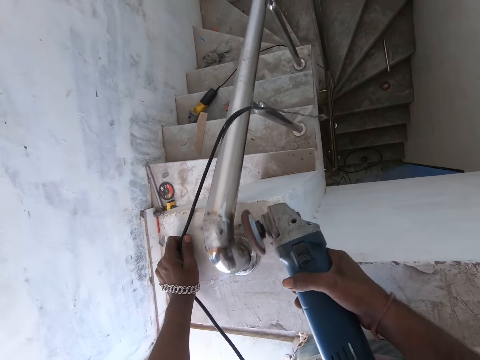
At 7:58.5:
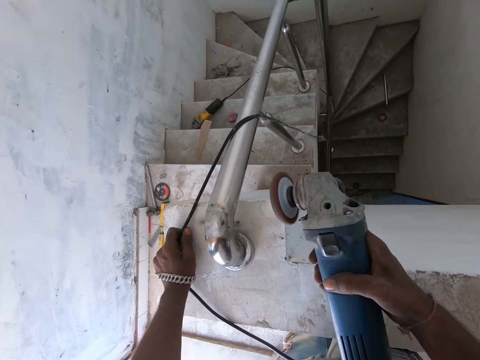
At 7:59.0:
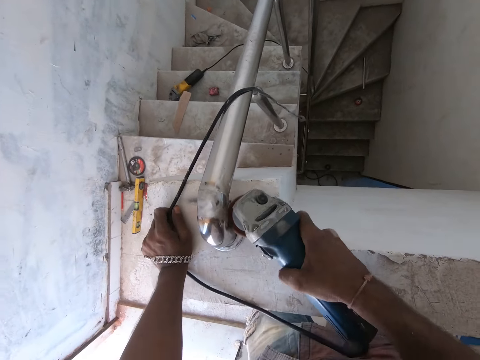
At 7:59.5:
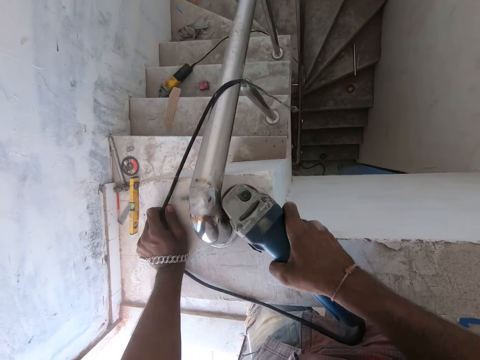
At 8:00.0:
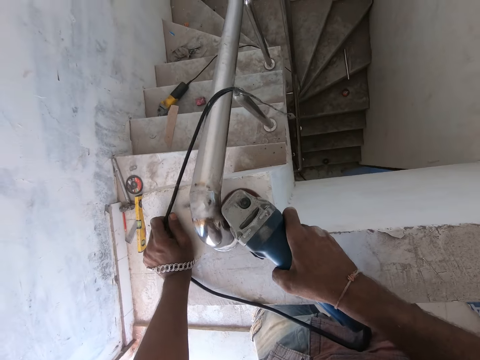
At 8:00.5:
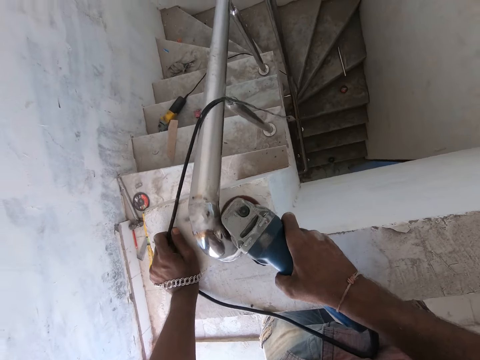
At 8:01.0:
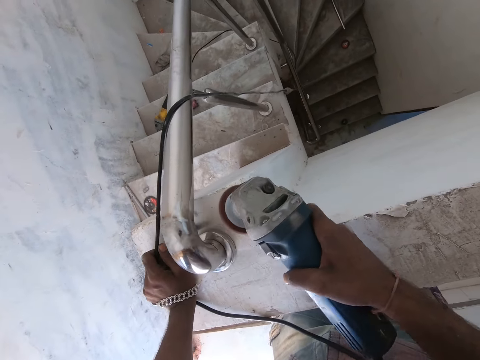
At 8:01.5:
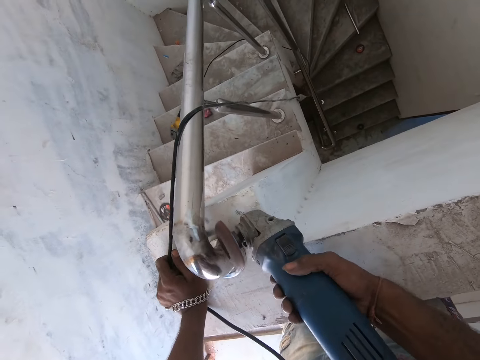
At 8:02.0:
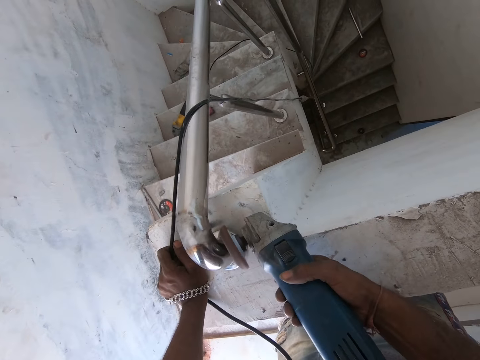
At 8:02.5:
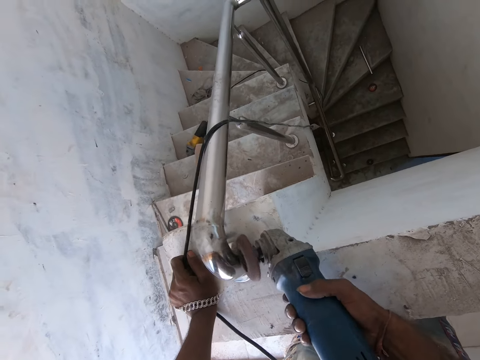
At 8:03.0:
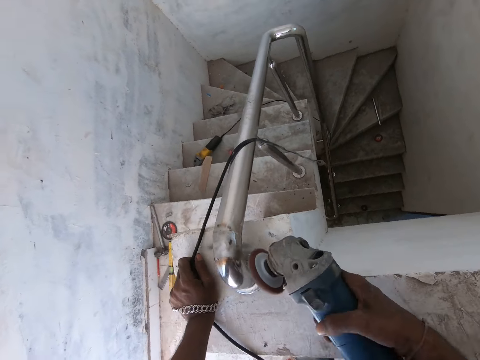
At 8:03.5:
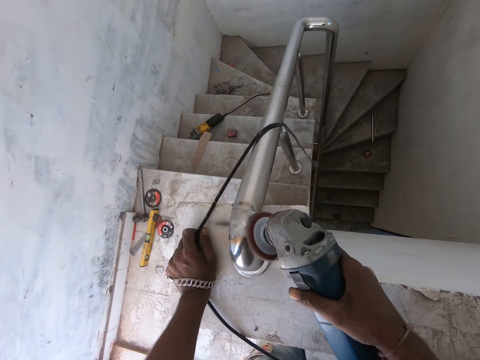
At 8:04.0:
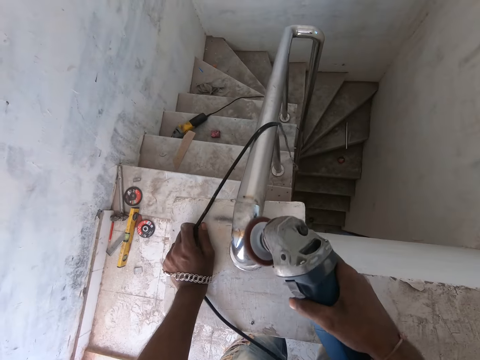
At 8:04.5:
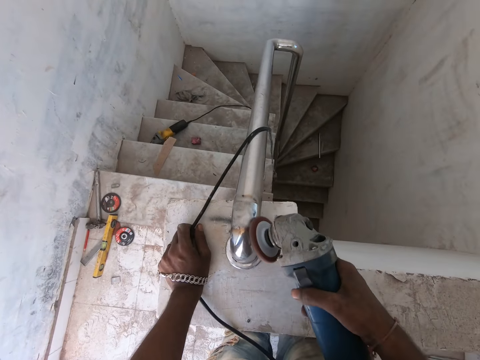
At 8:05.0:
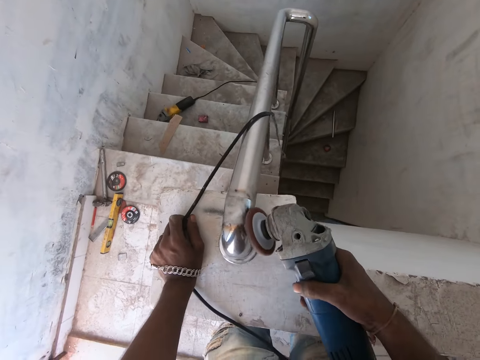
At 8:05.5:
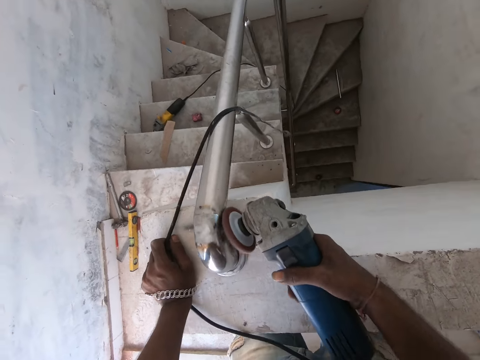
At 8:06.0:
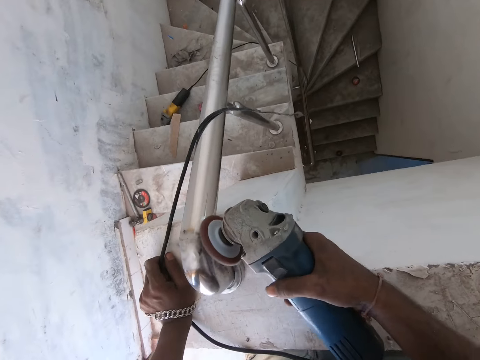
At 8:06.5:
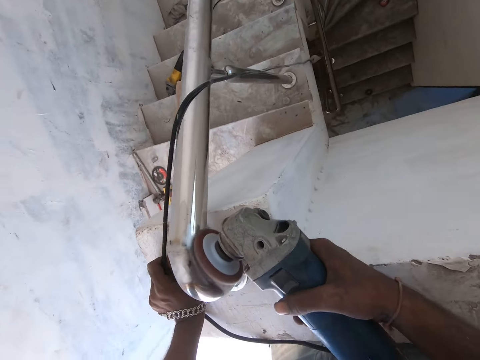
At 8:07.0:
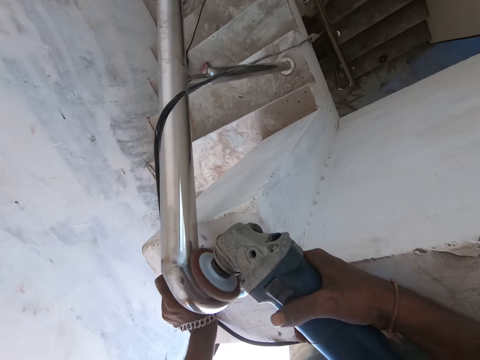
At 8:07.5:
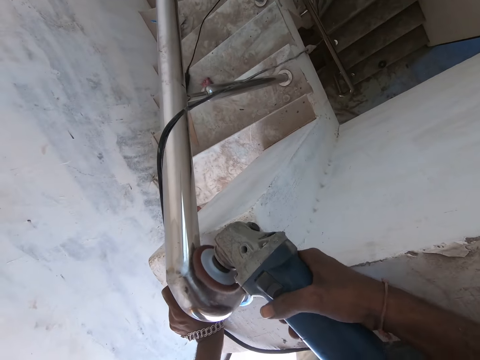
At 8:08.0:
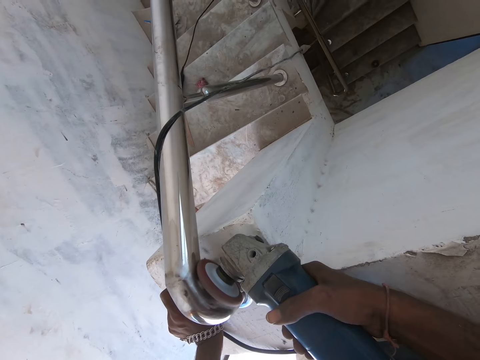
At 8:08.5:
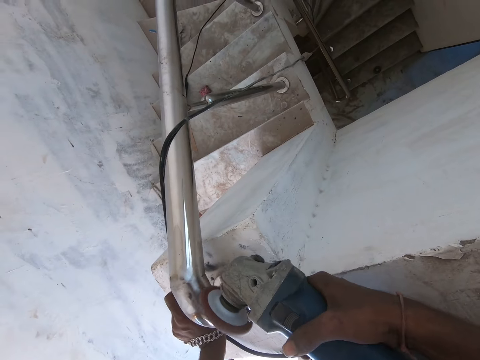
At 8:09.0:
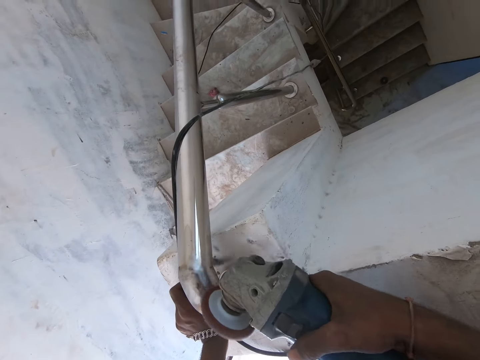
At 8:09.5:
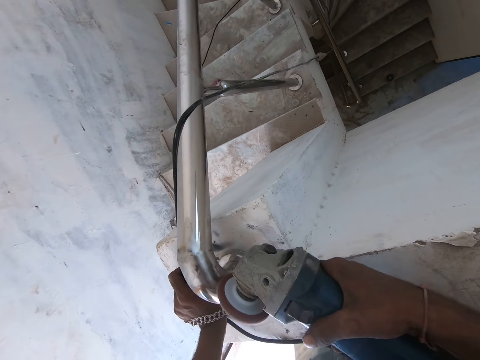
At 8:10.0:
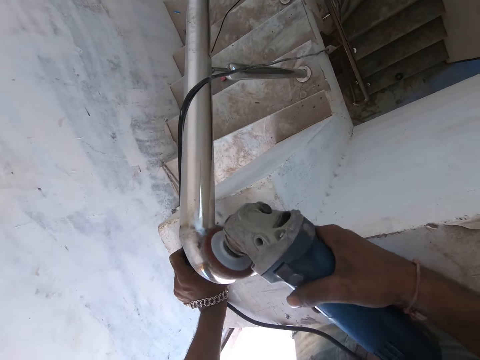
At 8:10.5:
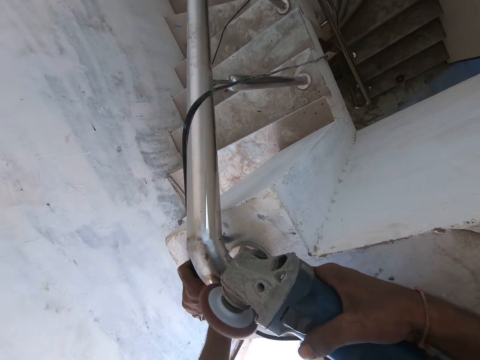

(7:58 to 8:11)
The camera wearer grinds the handrail with a grinder. They grind the handrail with the grinder again.

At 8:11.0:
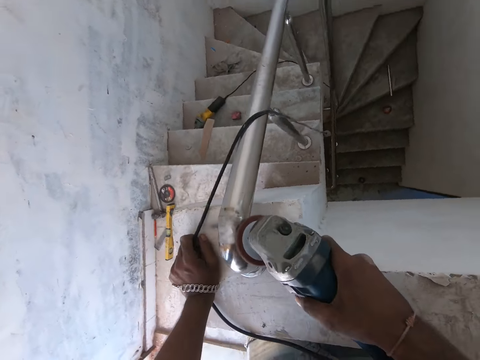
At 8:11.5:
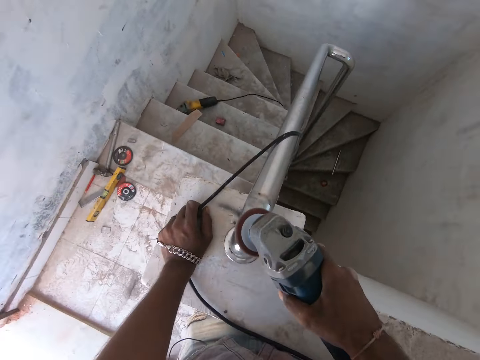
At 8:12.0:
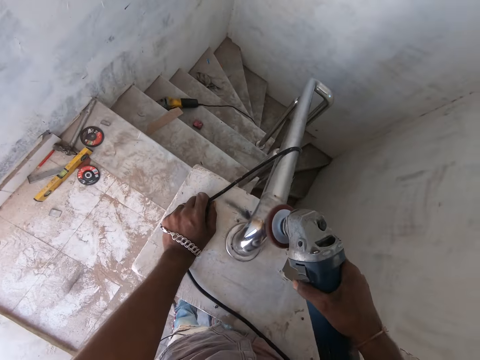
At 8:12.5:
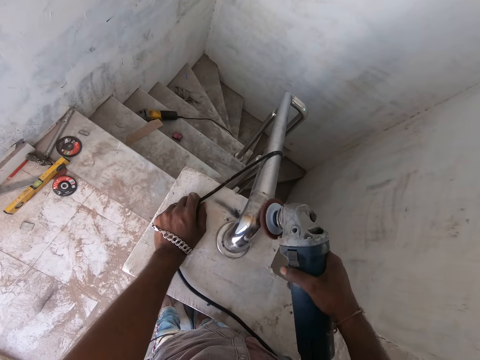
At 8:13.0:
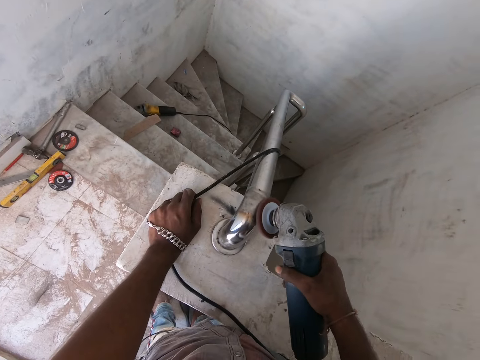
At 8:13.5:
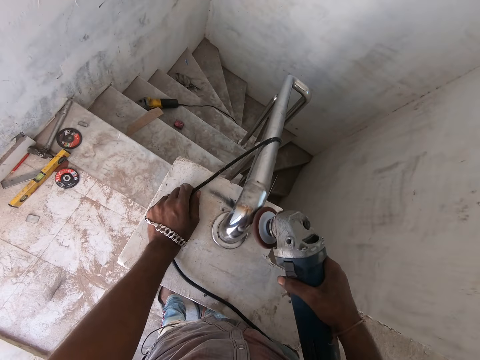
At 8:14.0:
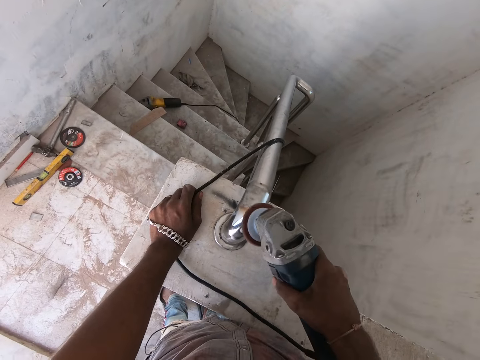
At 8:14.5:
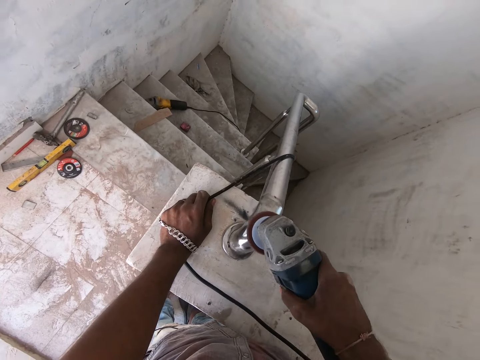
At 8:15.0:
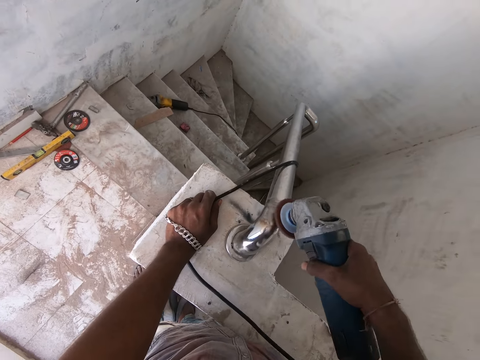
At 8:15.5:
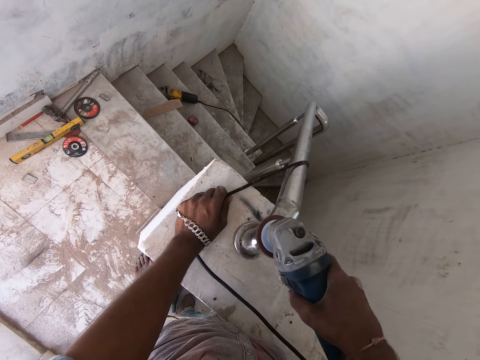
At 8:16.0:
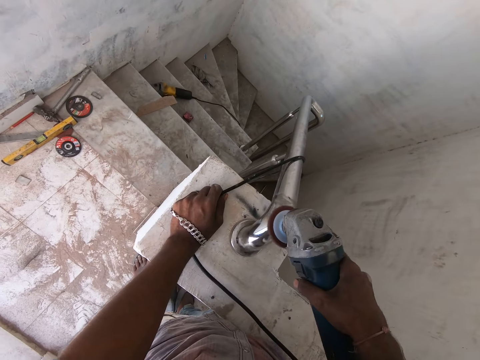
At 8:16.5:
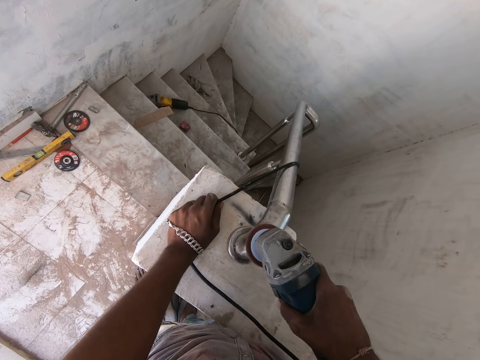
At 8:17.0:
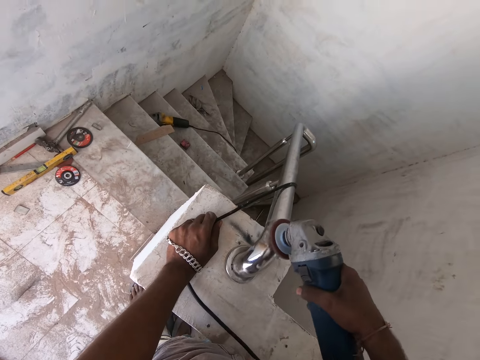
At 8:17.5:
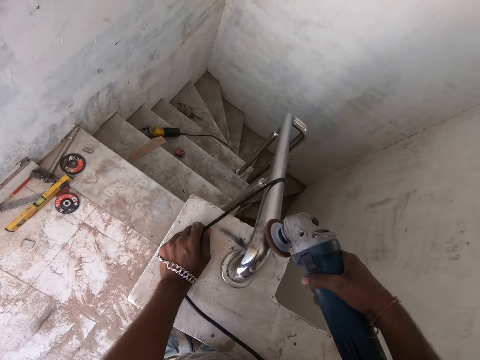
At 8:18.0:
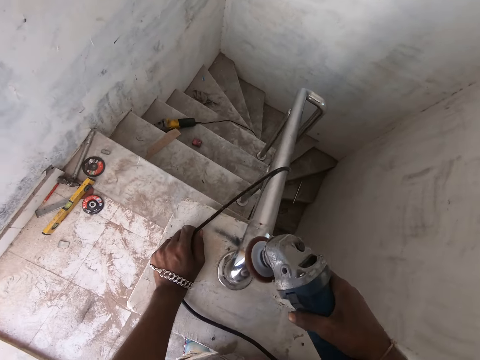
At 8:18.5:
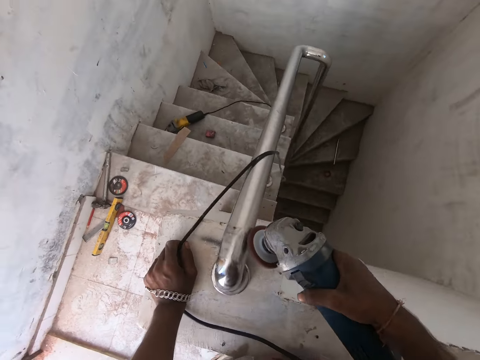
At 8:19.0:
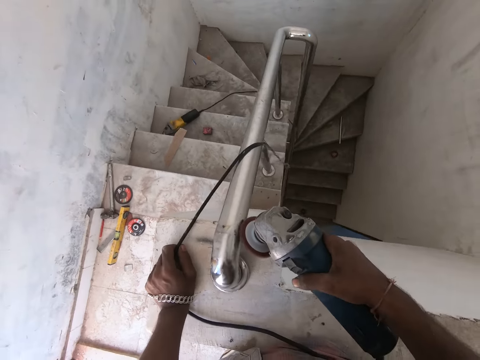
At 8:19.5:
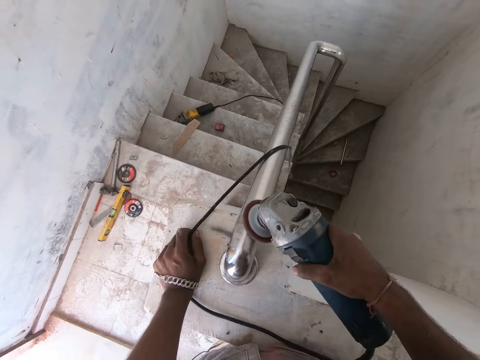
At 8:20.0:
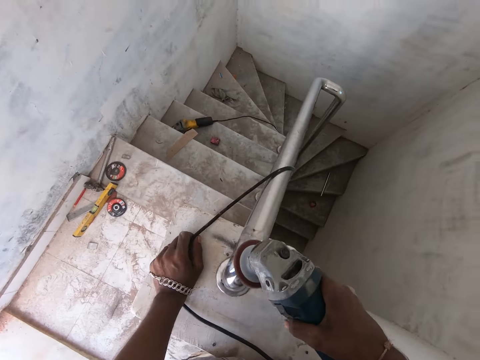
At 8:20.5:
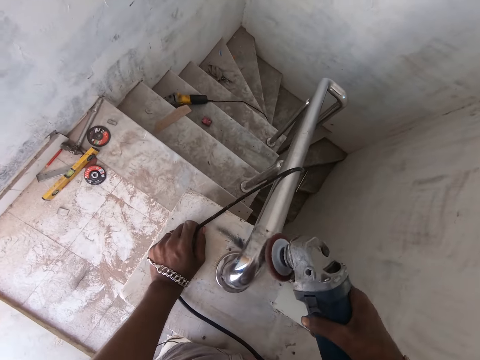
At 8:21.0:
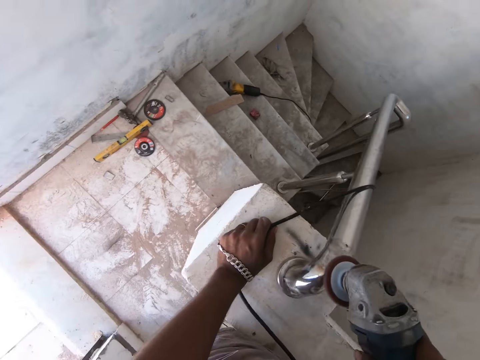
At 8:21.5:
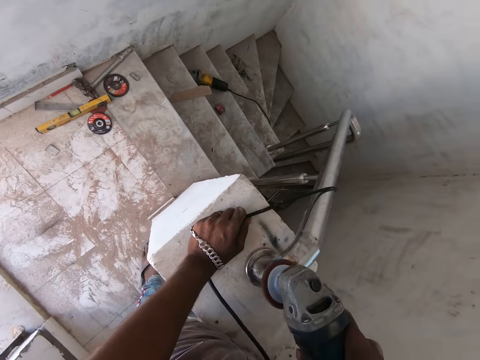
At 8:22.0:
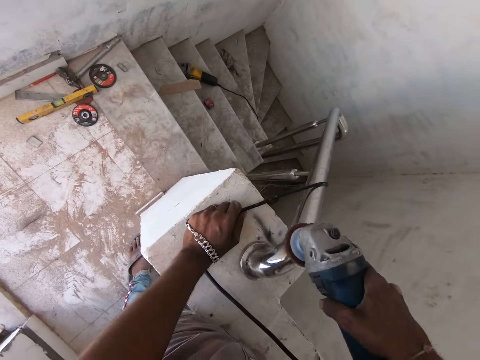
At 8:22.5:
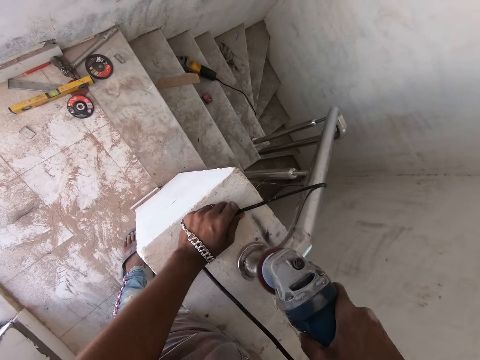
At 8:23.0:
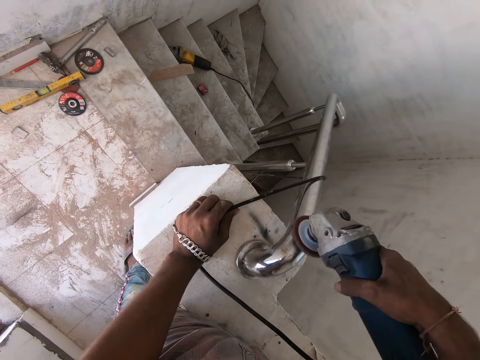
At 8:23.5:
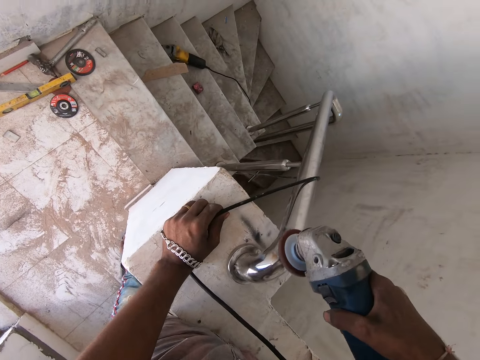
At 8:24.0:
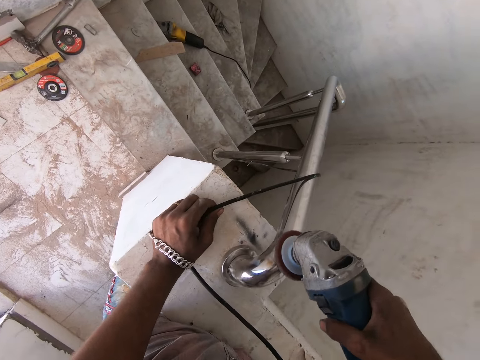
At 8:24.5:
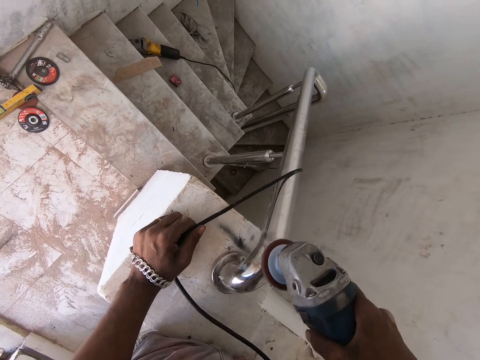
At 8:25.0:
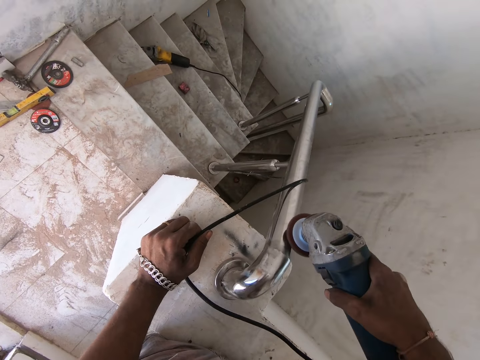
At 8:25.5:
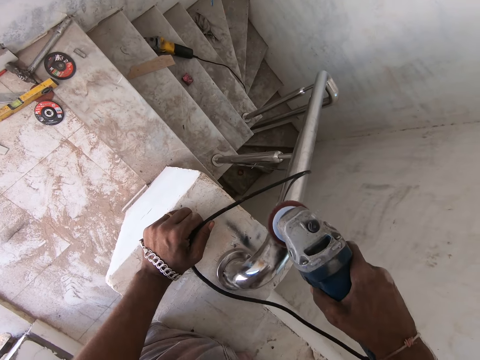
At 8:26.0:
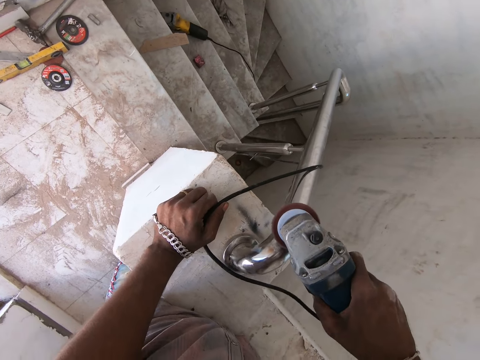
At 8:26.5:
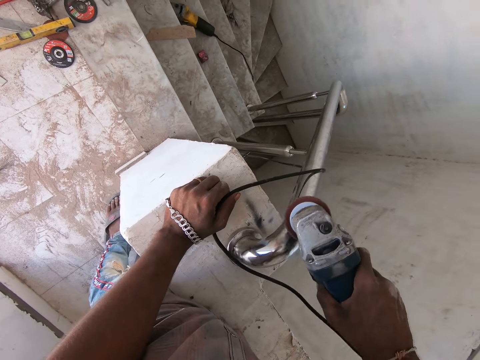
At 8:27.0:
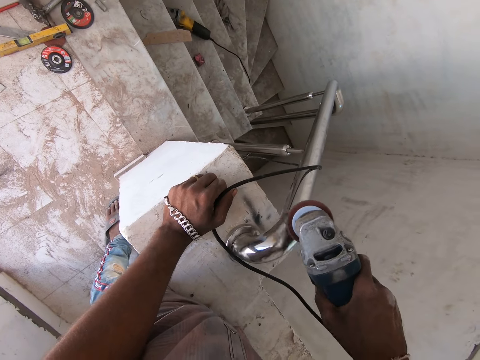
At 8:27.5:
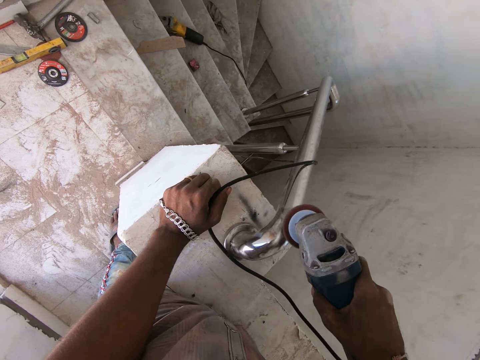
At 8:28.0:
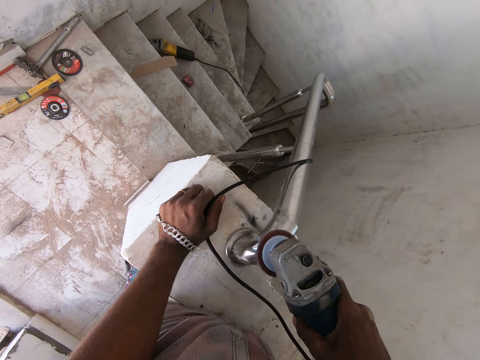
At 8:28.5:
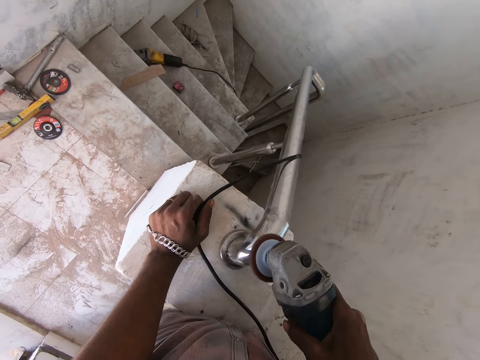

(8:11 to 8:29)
The camera wearer grinds the handrail with a grinder. They grind the handrail with the grinder repeatedly.
